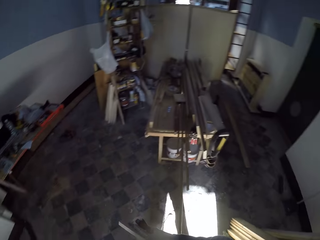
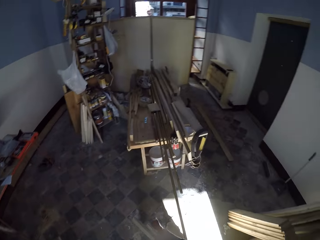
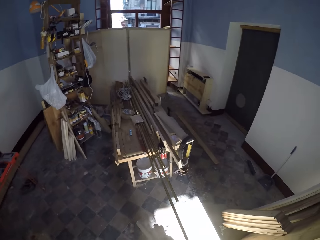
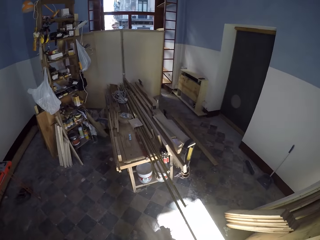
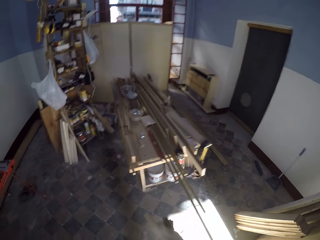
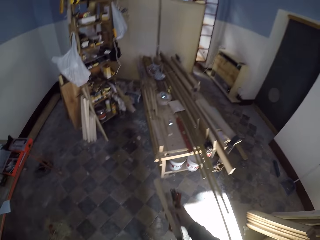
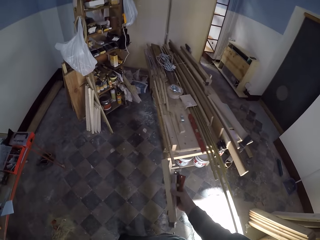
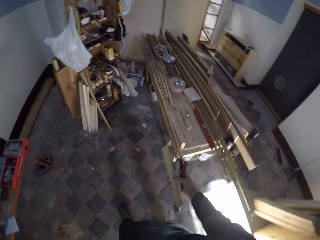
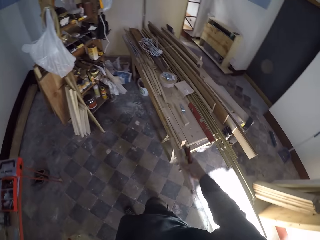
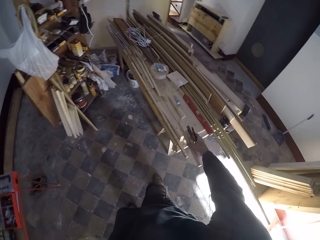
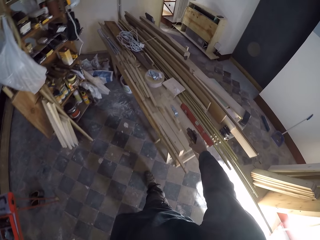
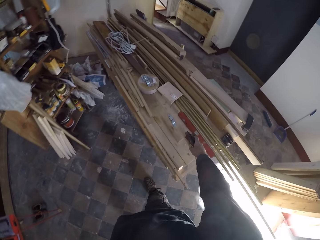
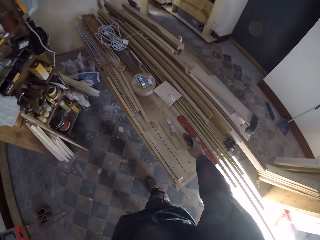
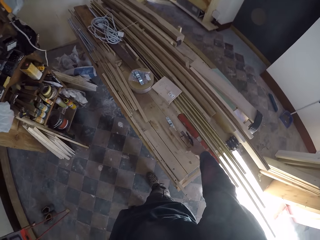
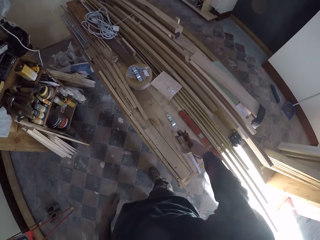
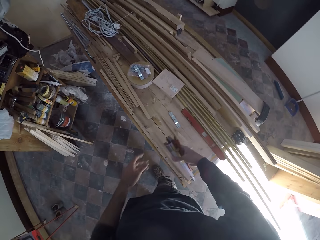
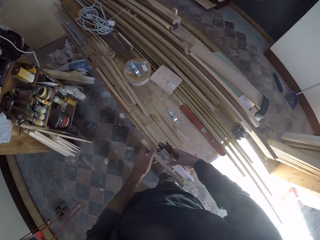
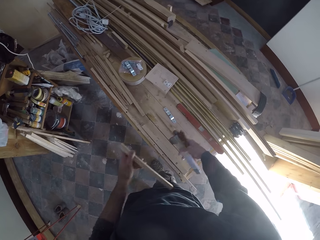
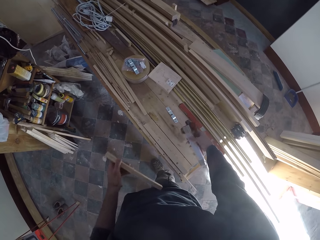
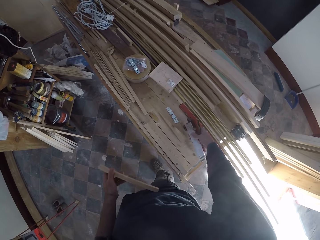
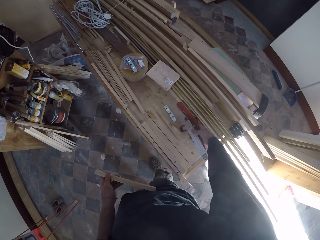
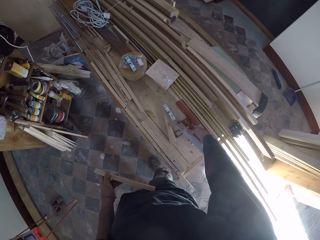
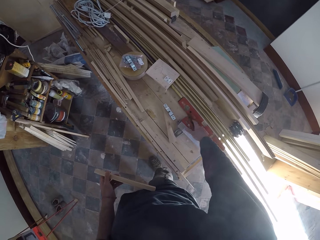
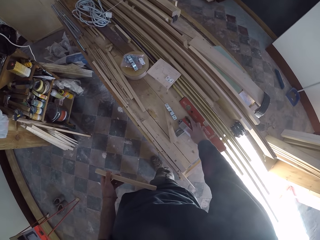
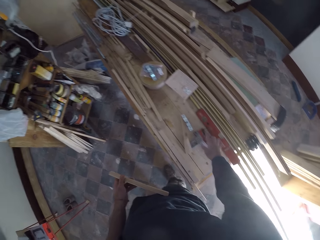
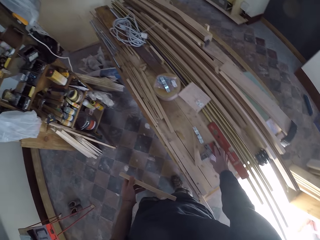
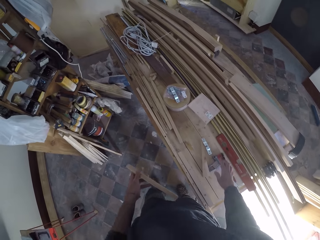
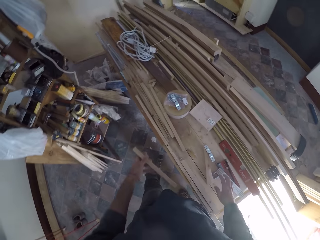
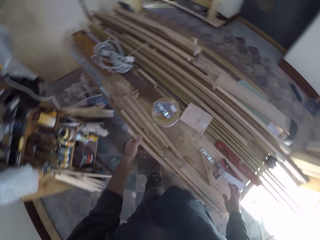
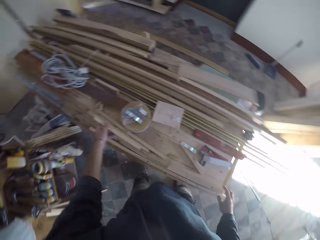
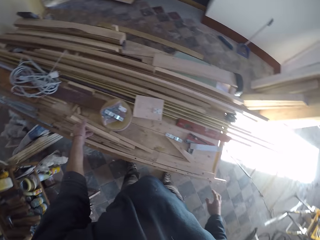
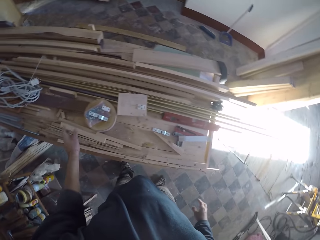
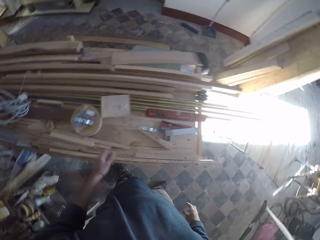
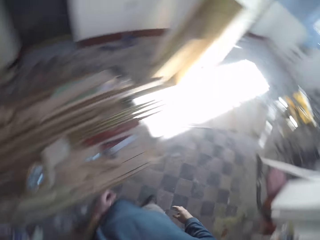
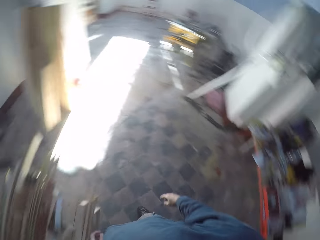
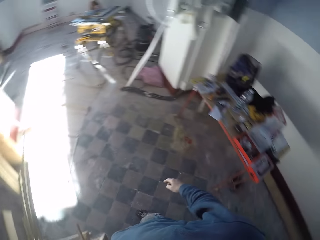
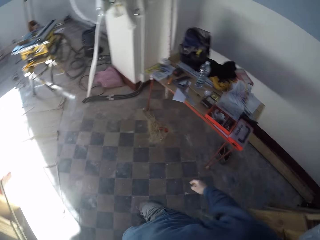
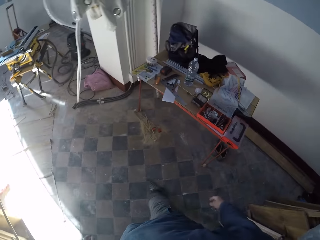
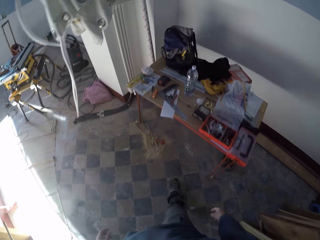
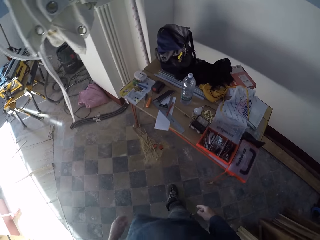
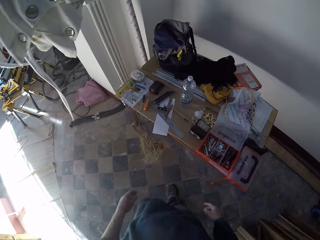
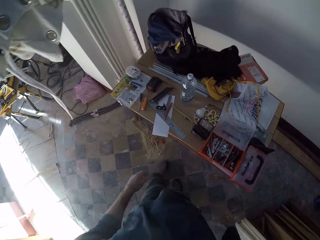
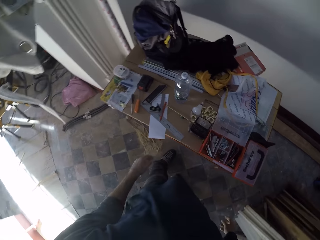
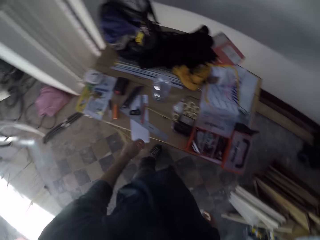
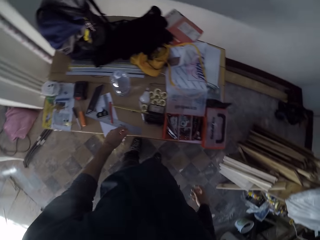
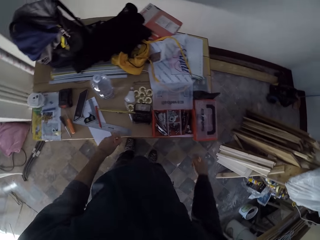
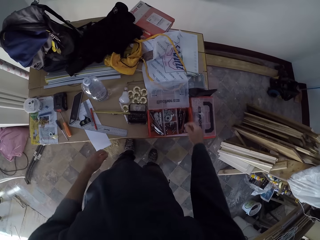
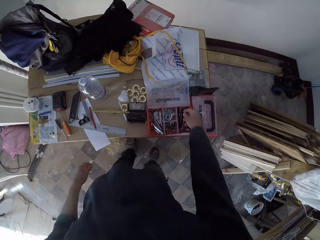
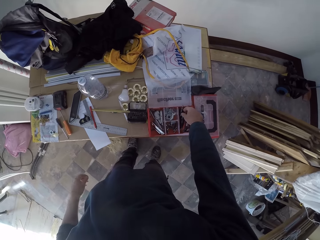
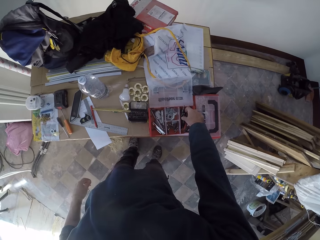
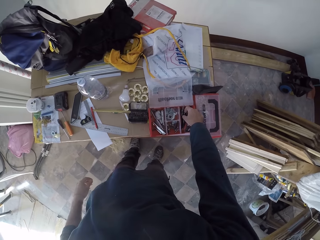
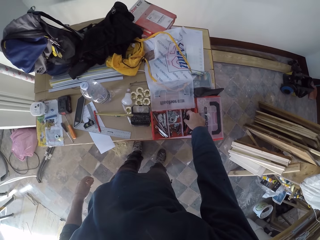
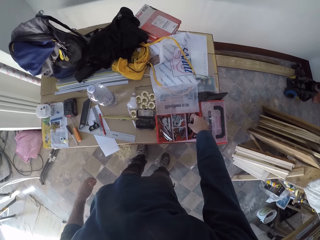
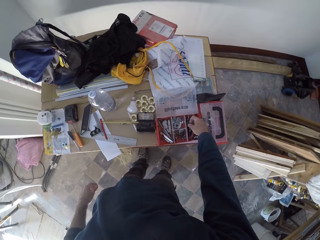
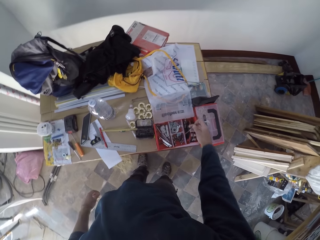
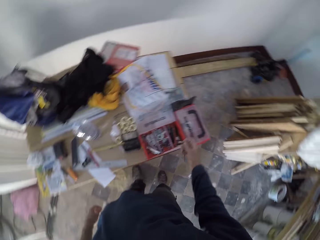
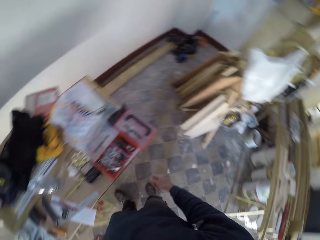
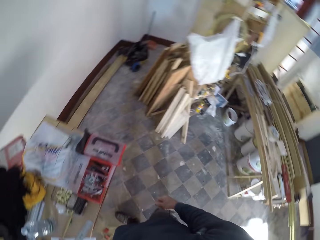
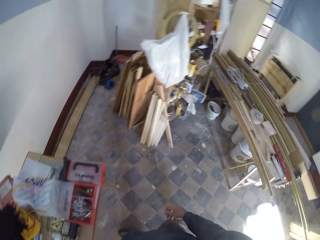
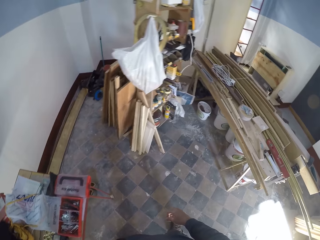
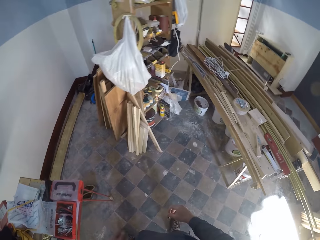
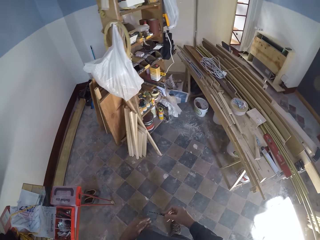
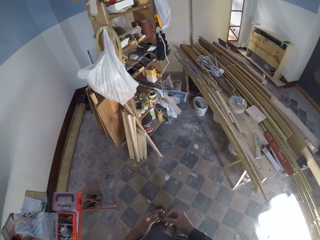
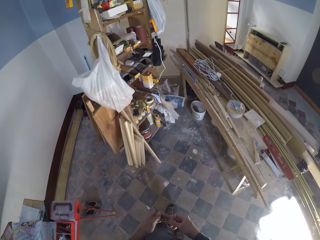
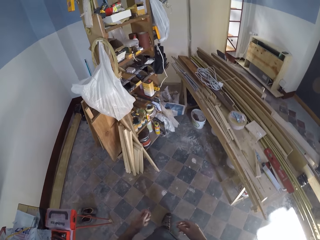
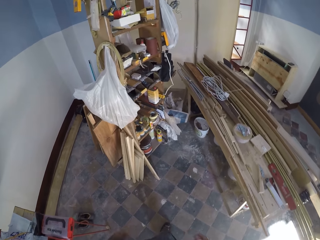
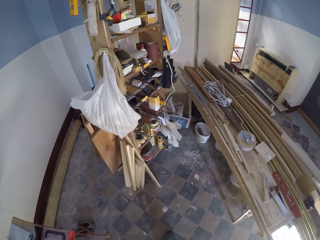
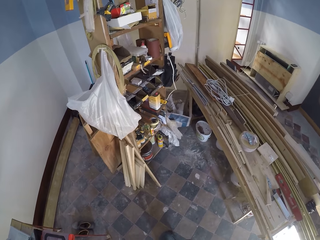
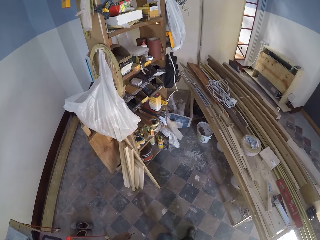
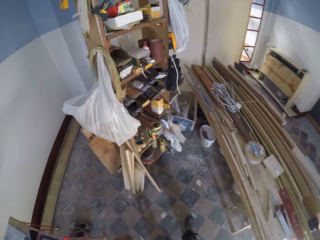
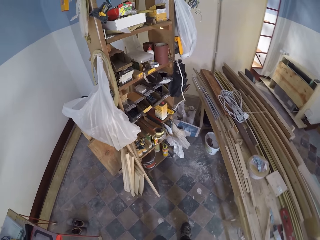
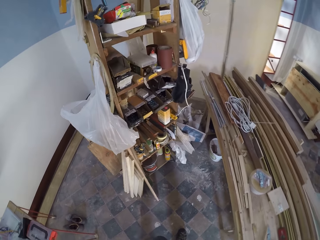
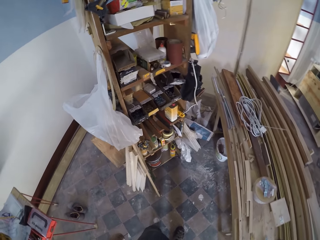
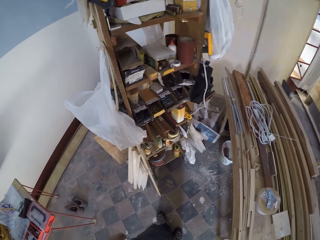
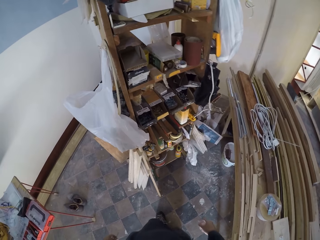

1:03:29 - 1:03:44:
The camera wearer puts something on the wood. He passes the plank from his right hand to his left hand. He places the angled ruler on the work bench with his right hand. He places the plank on the work bench with his left hand. He picks up a nail from the box with his right hand. He takes something from the wood. He passes the nail from his right hand to his left hand.

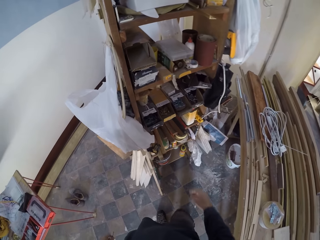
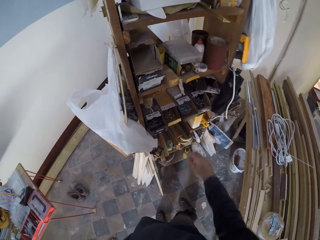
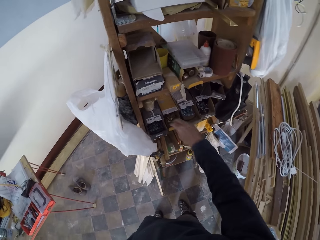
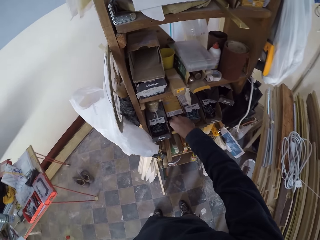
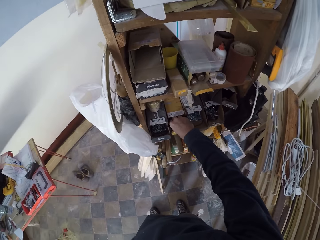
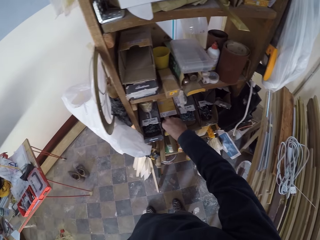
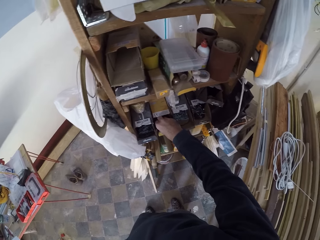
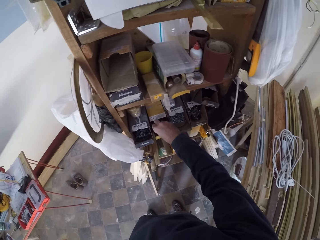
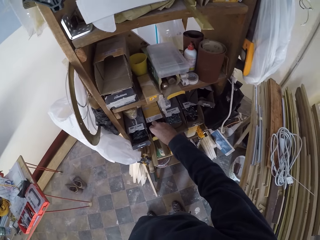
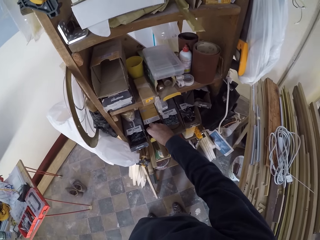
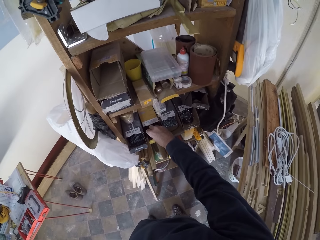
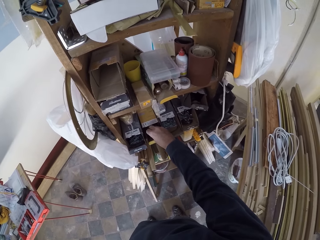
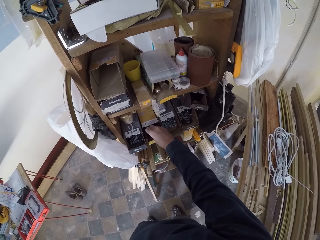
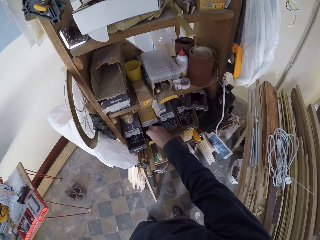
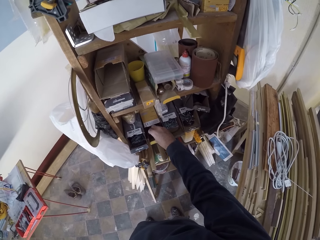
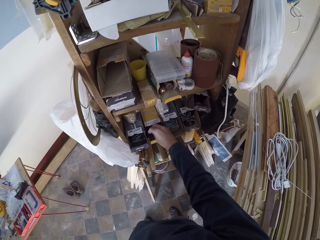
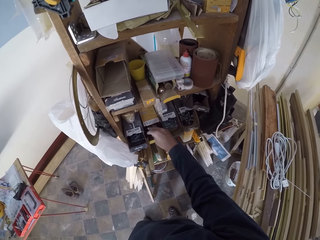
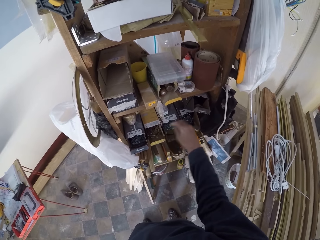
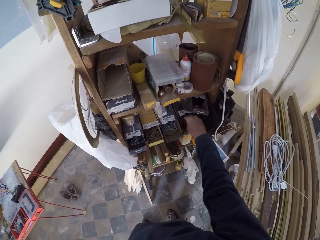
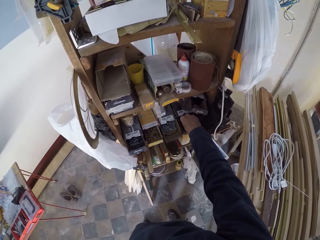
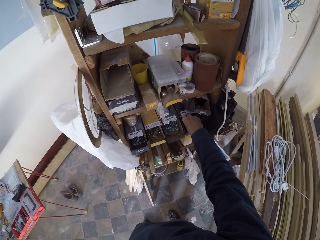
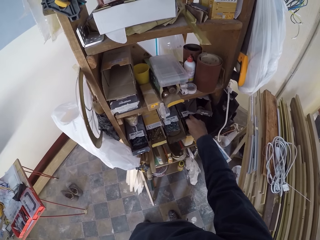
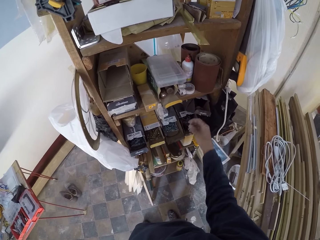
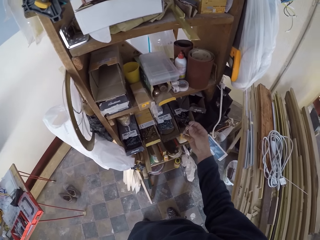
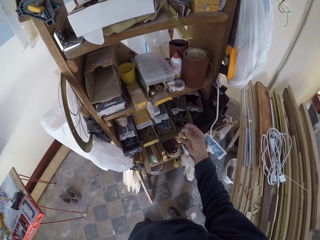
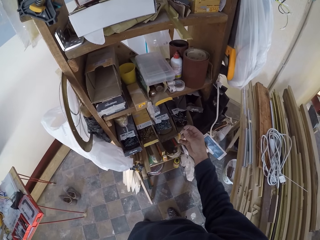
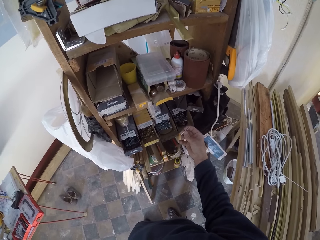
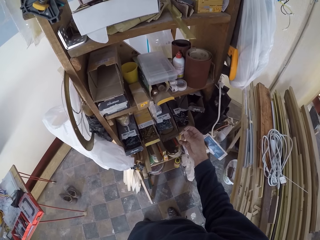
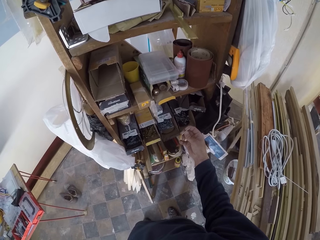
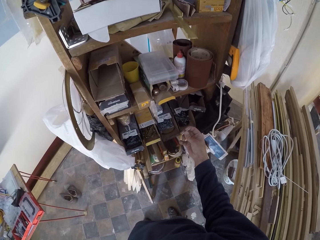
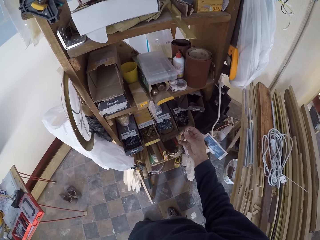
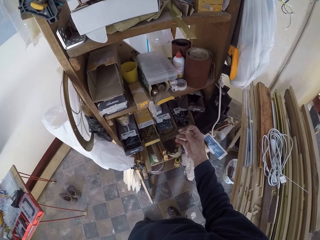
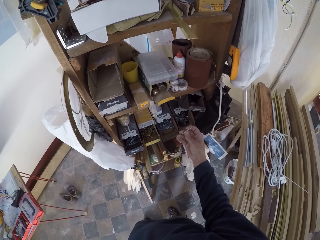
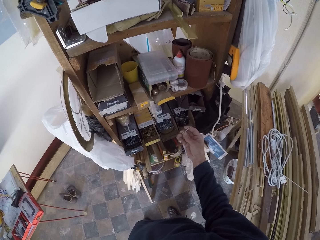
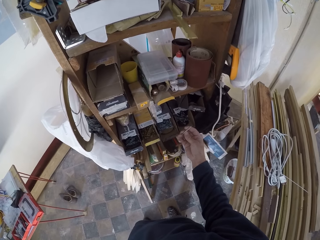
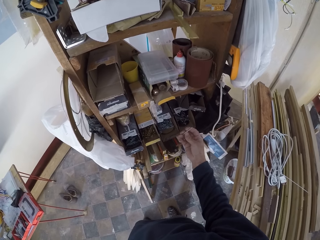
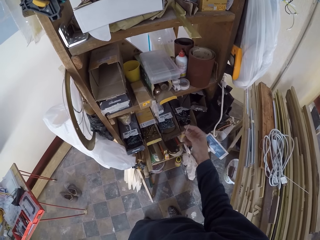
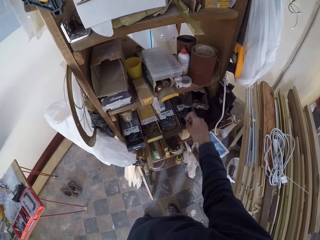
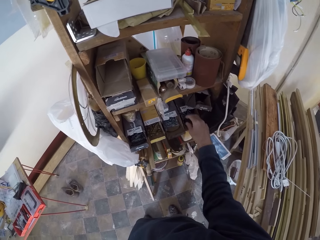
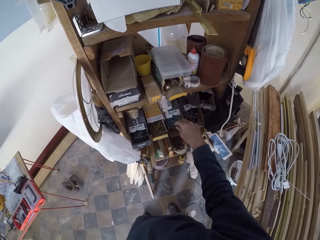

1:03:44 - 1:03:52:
The camera wearer picks up the nail from the box with his right hand.
